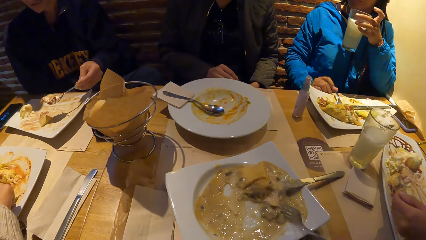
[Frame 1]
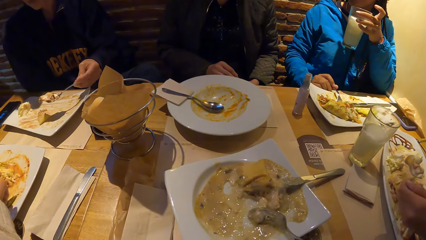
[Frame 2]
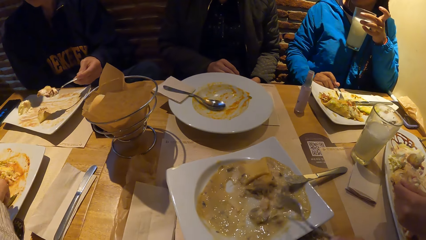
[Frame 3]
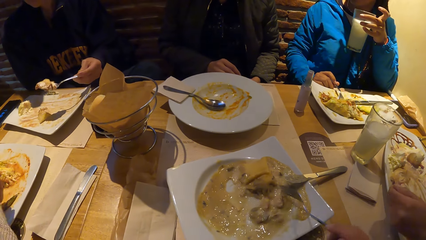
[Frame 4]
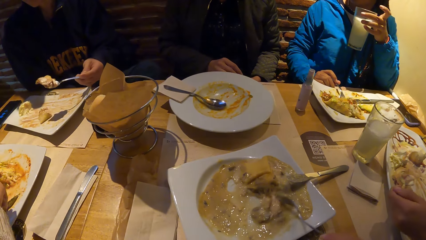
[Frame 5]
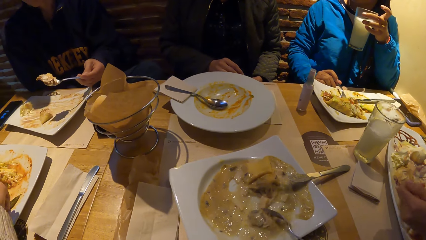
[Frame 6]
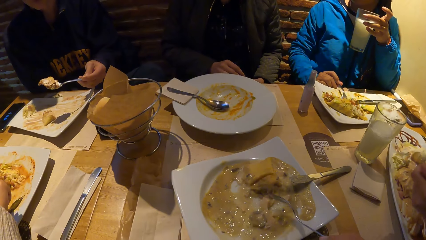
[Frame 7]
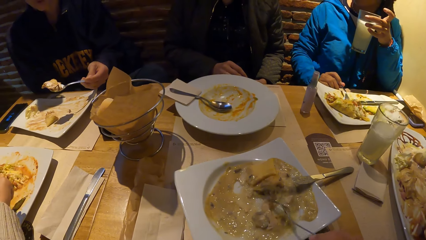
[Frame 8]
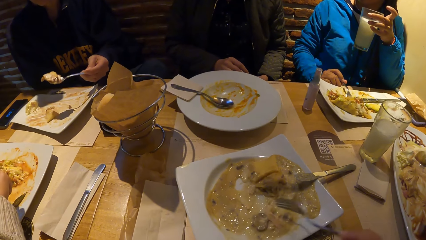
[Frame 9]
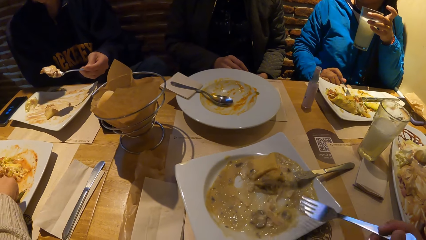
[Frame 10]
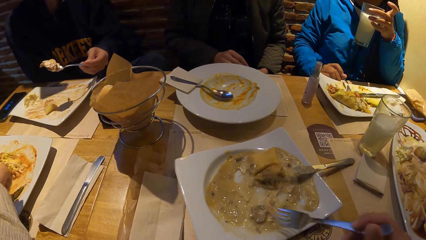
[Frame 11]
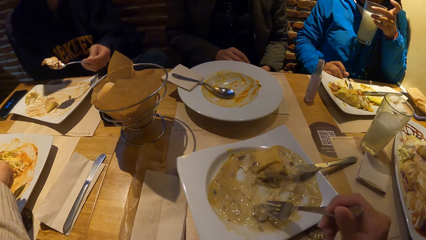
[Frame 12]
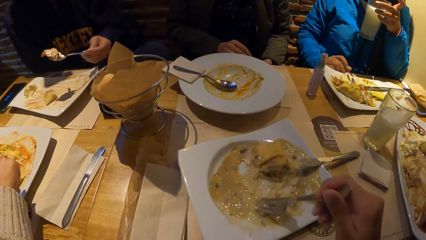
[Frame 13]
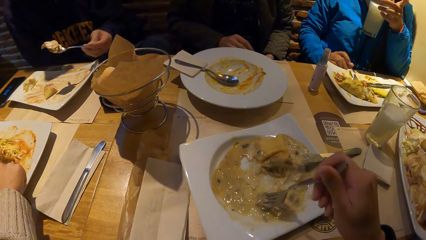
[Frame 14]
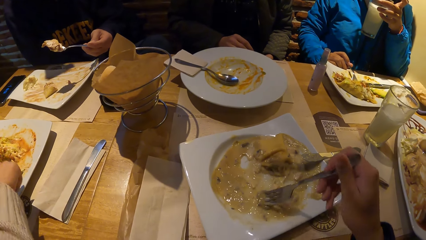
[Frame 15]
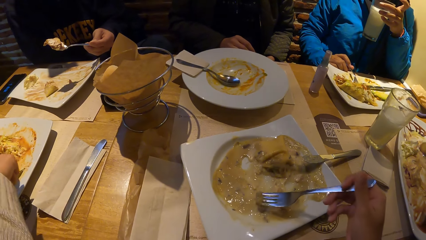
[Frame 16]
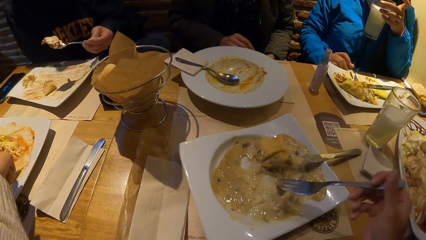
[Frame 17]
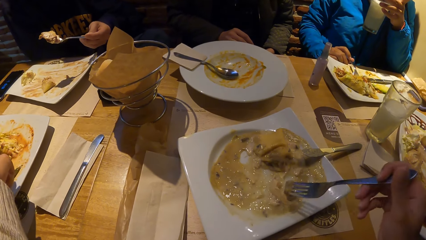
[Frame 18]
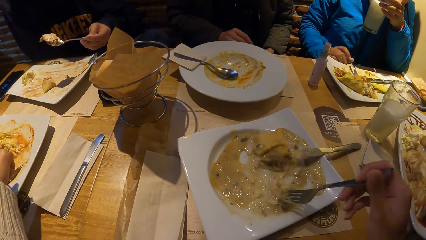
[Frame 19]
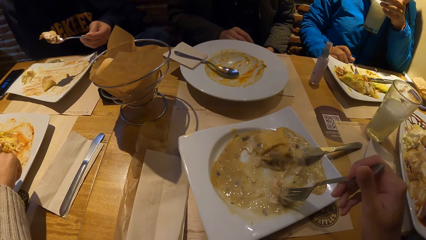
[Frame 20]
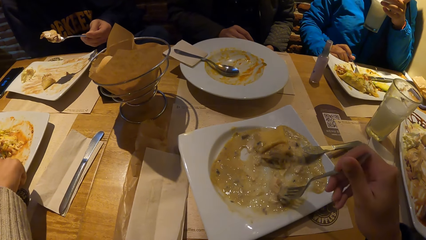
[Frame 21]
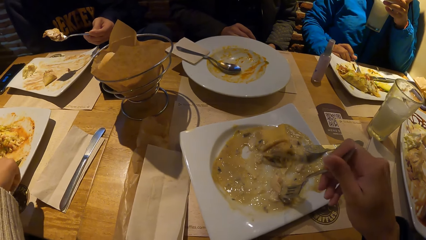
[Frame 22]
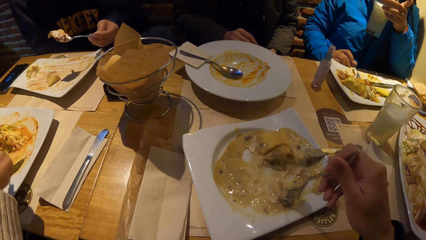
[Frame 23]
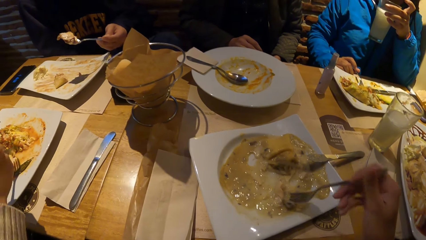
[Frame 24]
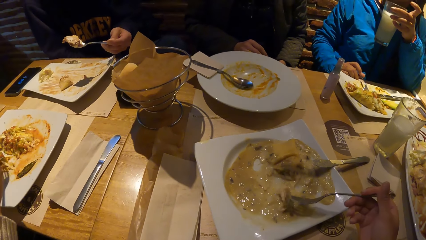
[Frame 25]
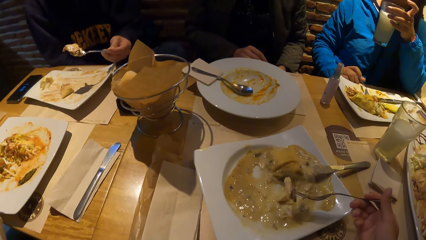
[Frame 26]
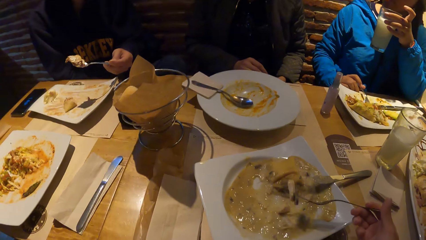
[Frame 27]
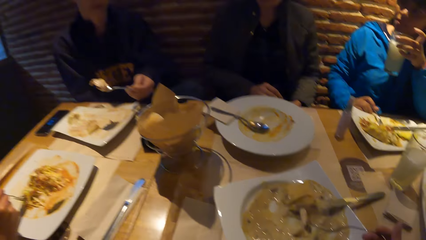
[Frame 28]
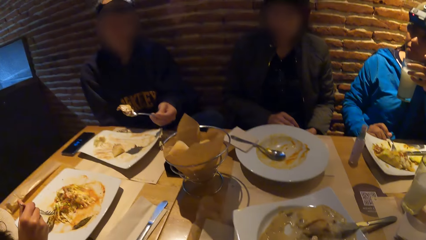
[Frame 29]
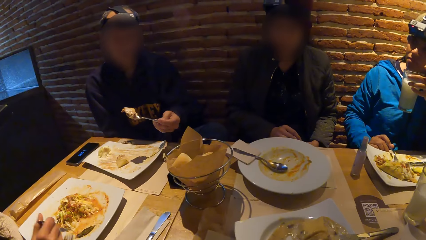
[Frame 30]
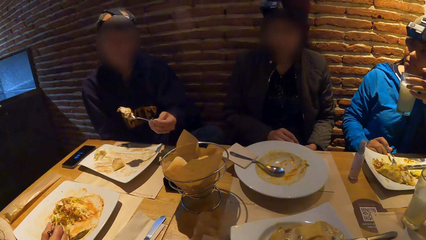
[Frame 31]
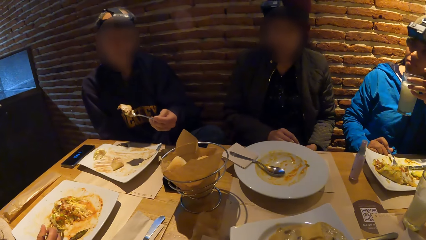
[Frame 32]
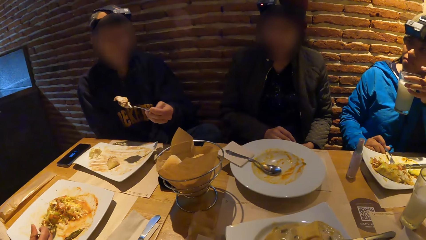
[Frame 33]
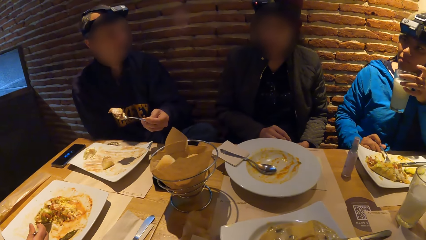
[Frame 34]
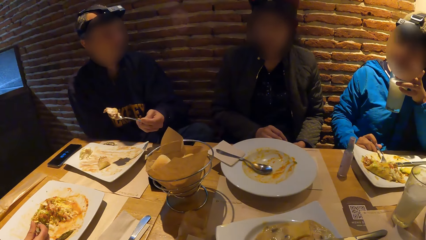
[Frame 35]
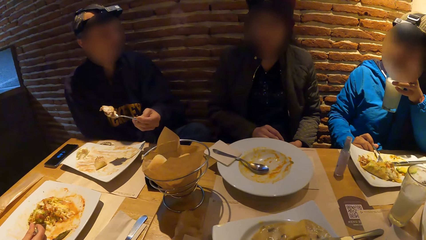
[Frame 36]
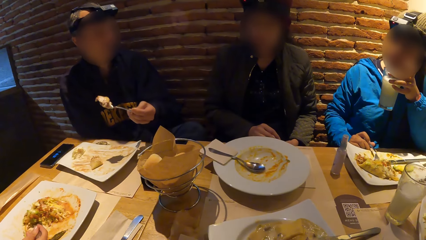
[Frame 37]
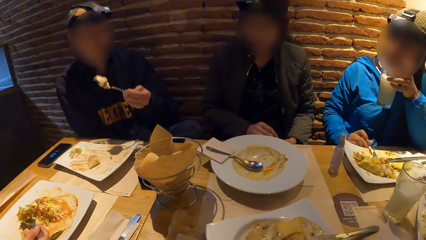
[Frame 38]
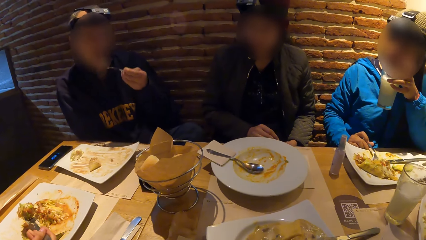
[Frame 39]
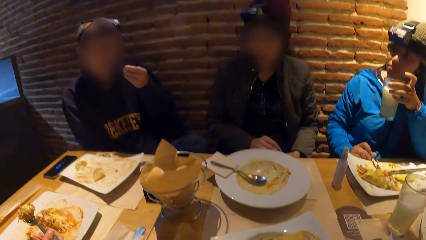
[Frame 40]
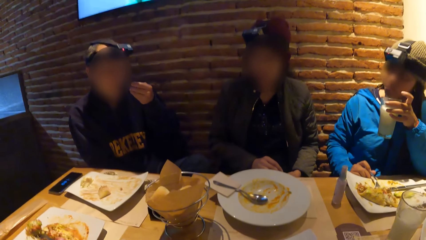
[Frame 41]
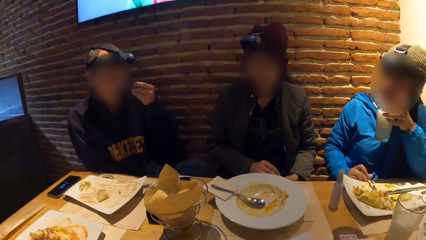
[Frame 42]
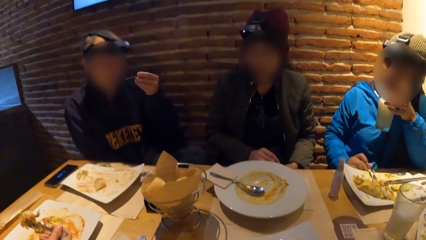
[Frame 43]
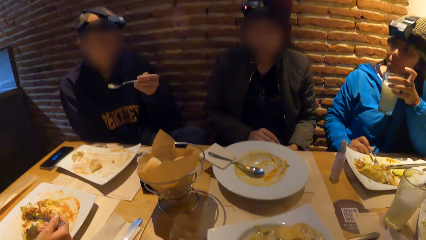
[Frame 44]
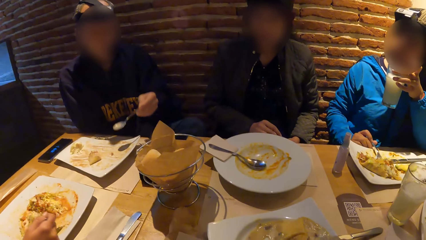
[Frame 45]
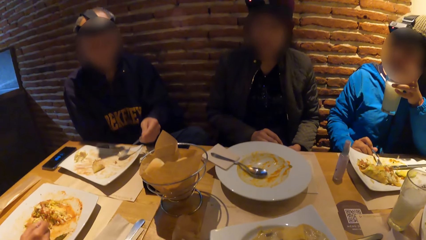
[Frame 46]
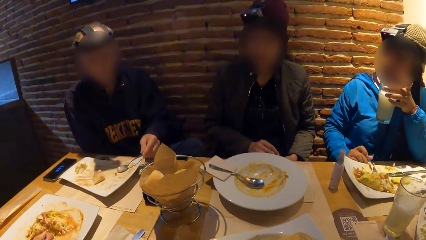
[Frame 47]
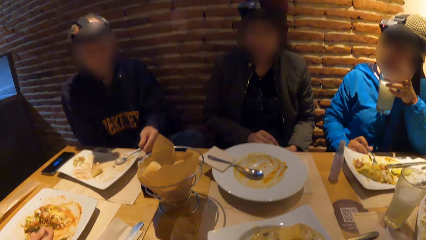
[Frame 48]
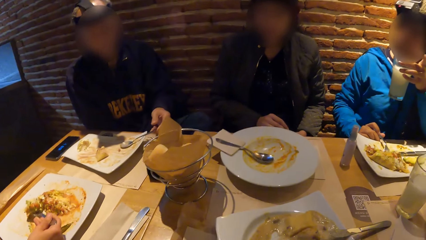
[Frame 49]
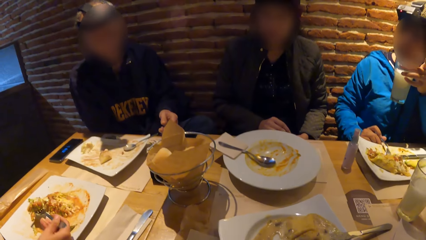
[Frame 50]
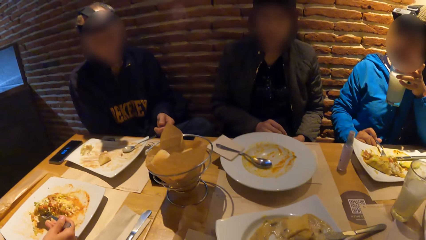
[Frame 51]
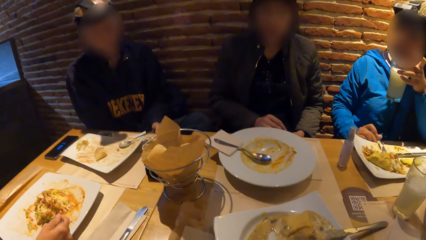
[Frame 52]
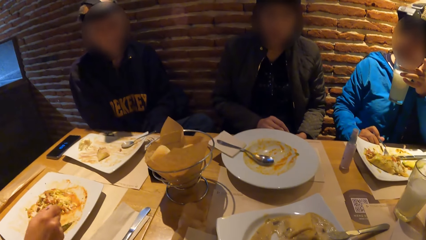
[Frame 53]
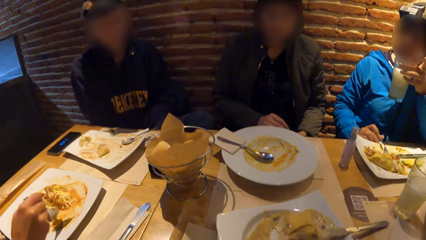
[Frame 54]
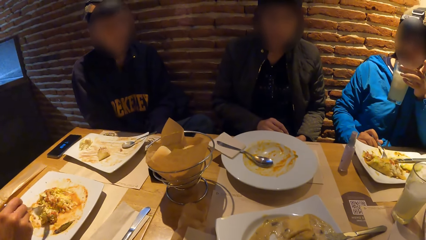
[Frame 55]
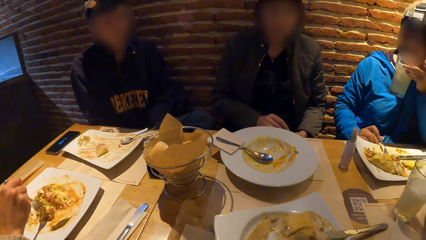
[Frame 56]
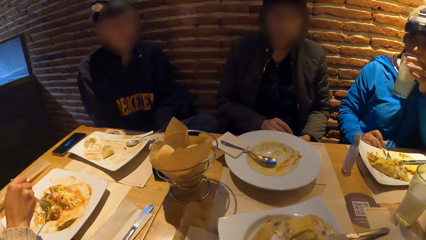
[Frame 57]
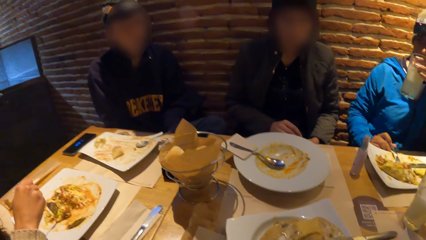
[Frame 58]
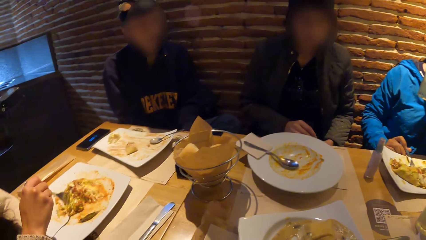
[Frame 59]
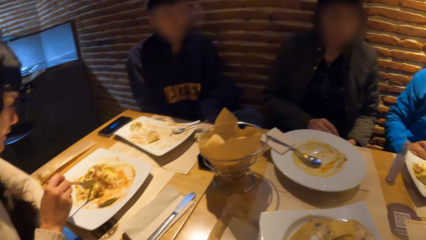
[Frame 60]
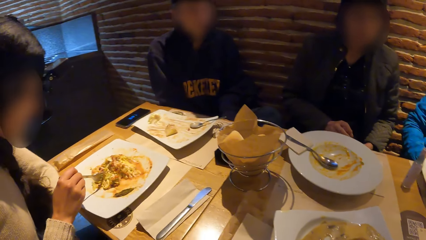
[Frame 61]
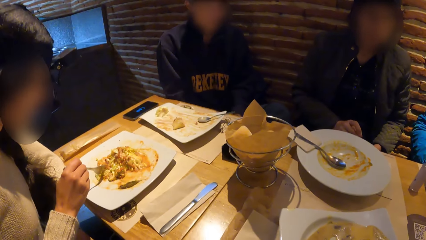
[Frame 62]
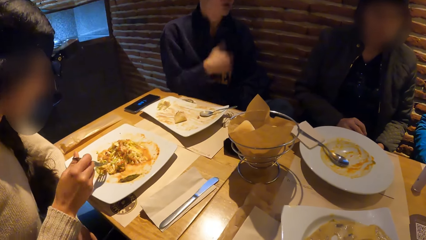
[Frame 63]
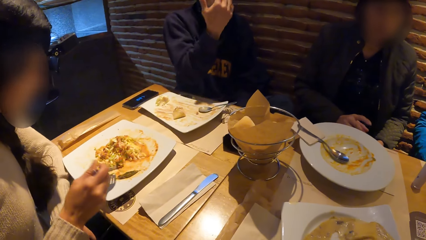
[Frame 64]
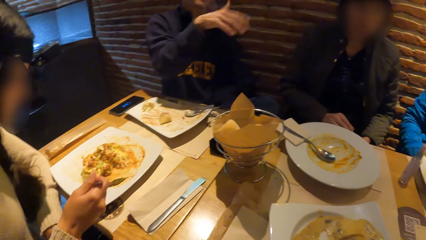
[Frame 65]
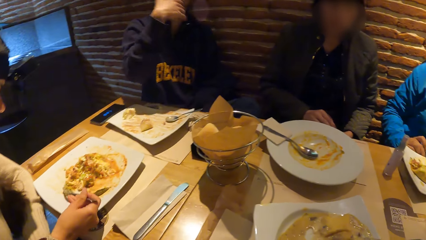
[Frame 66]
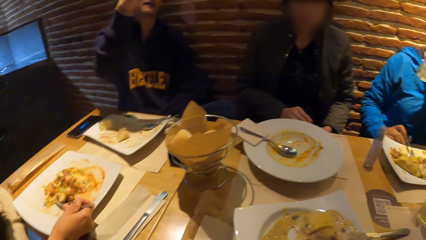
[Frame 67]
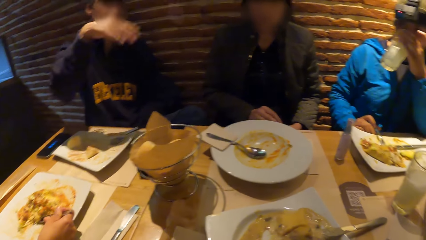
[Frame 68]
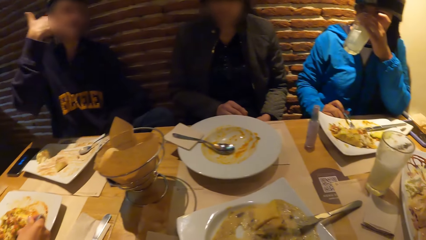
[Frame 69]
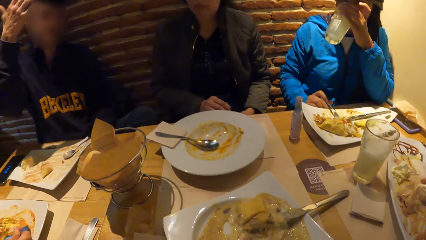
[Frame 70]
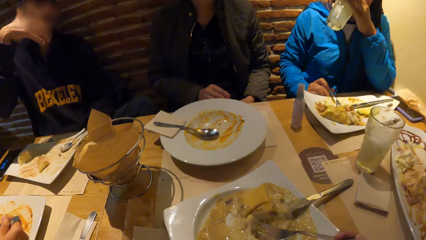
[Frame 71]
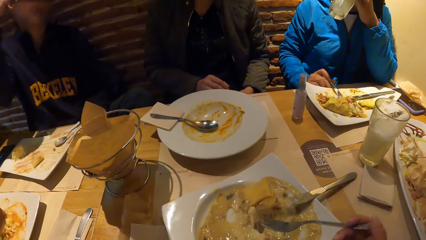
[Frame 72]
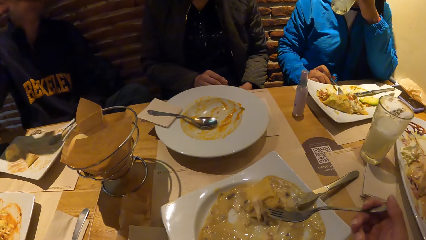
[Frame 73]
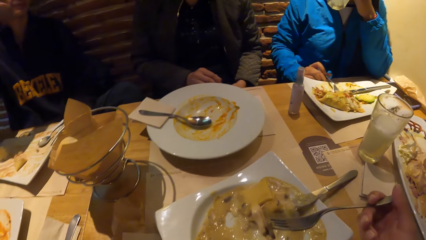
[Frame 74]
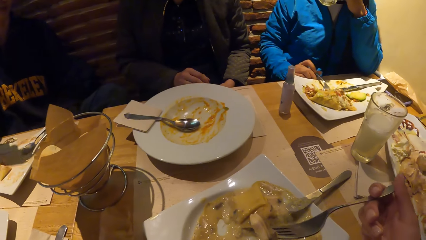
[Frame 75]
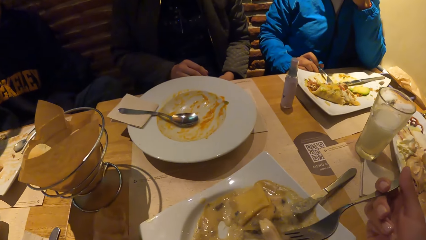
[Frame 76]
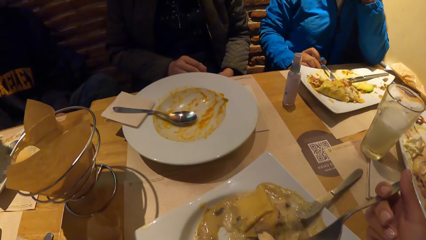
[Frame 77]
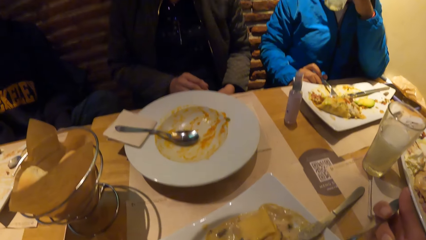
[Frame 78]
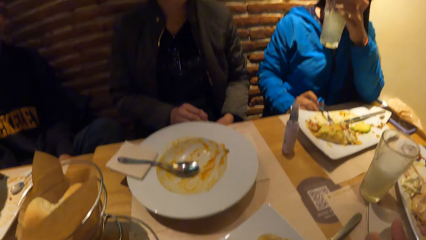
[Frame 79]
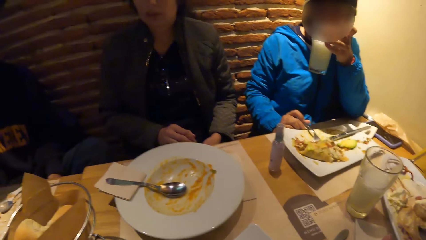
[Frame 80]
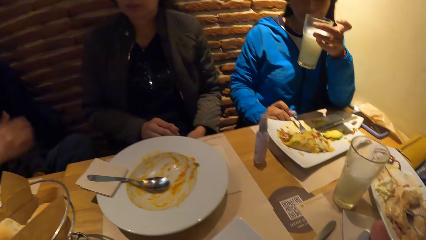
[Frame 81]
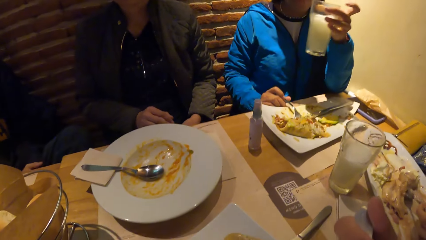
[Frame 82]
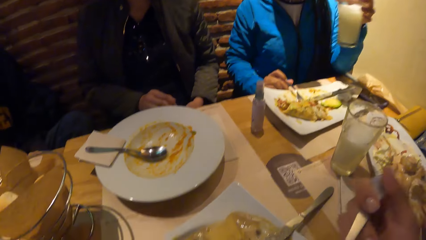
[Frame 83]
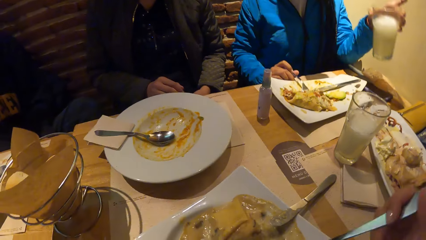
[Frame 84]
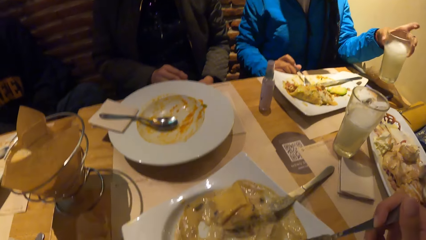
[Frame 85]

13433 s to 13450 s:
The camera wearer scoops food from the plate with a fork. The woman interacts with the group of people at the table. The camera wearer stares around the room. The man puts the food in his mouth with the spoon in his left hand. The man interacts with the group of people at the table. The camera wearer eats the food on the fork.
